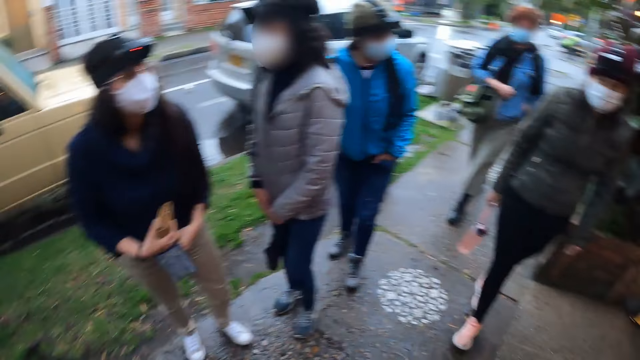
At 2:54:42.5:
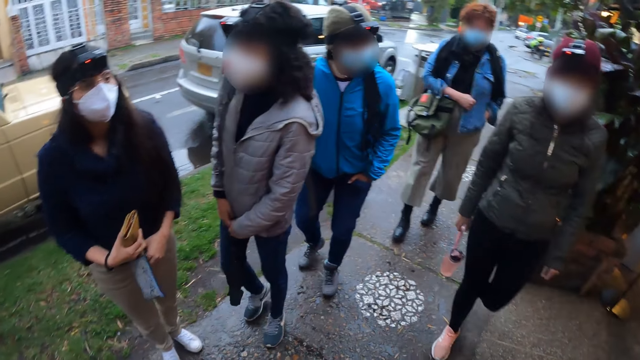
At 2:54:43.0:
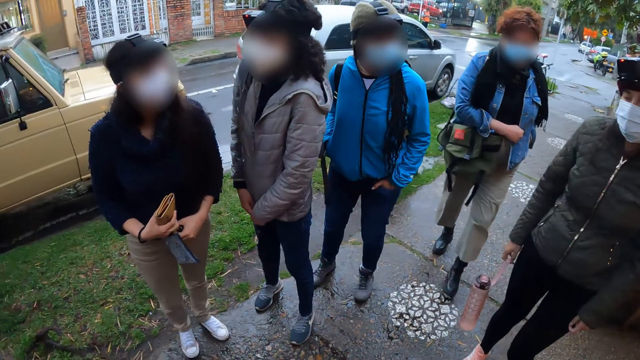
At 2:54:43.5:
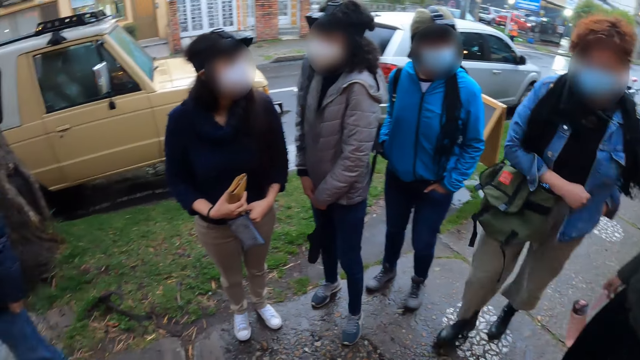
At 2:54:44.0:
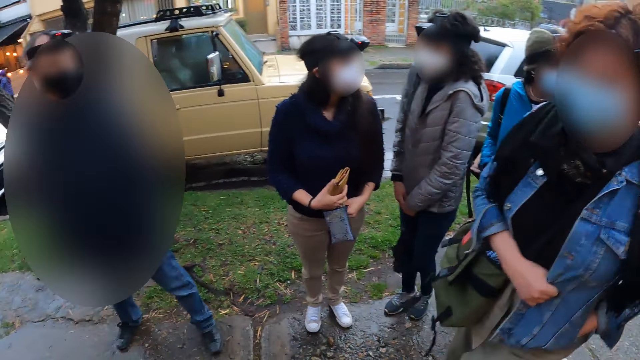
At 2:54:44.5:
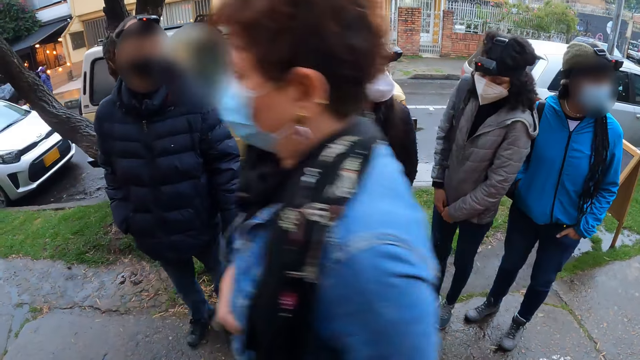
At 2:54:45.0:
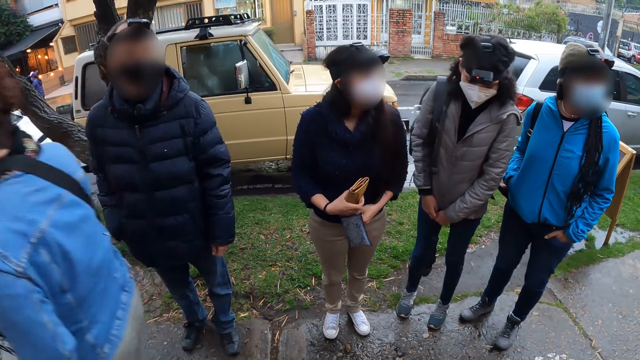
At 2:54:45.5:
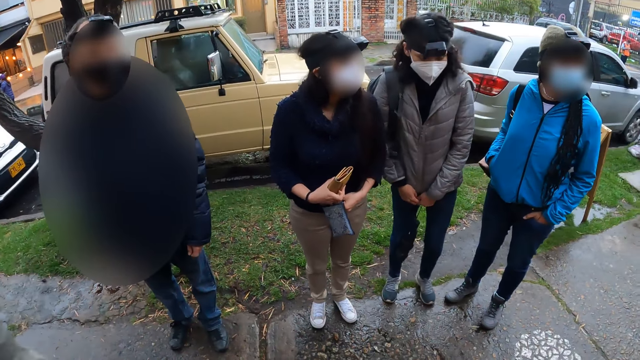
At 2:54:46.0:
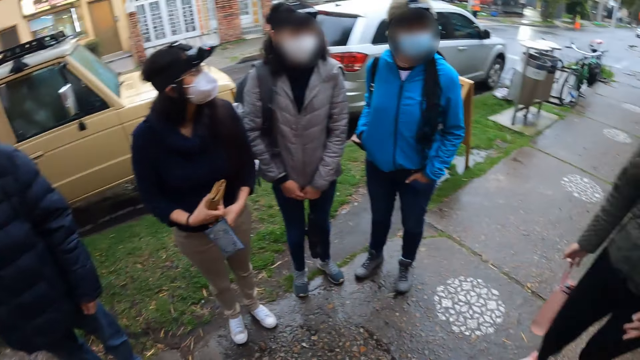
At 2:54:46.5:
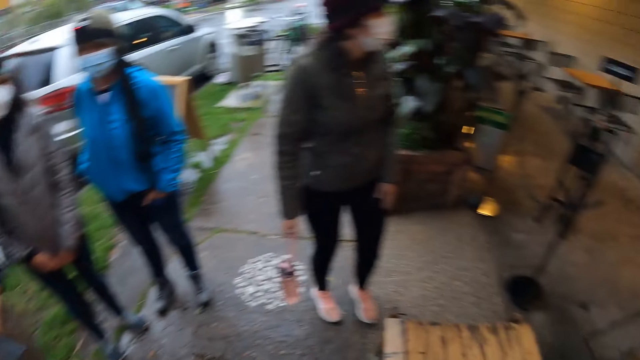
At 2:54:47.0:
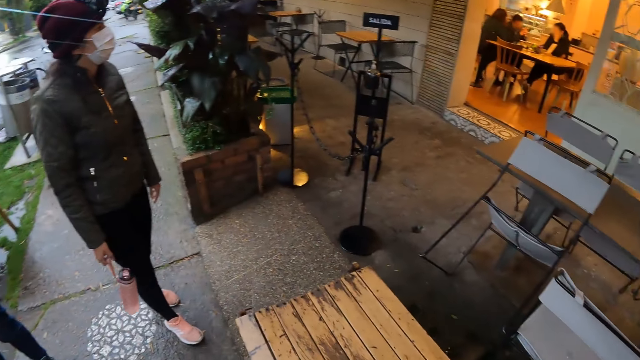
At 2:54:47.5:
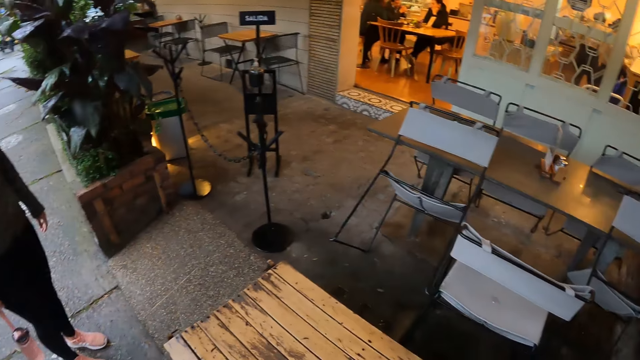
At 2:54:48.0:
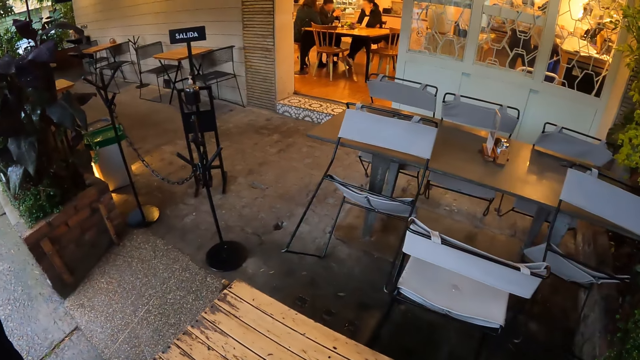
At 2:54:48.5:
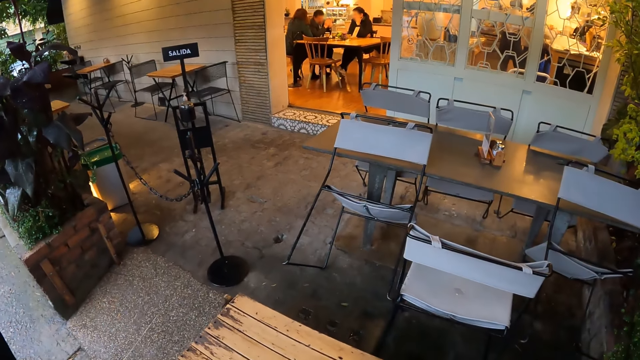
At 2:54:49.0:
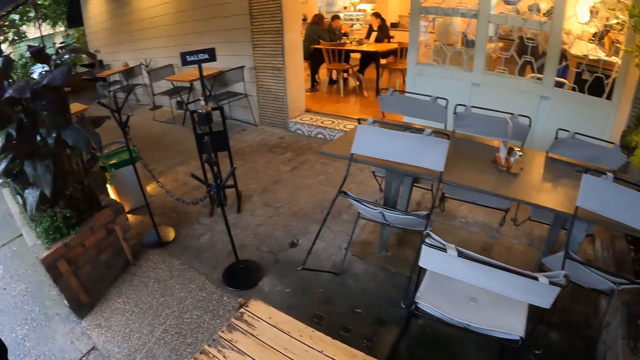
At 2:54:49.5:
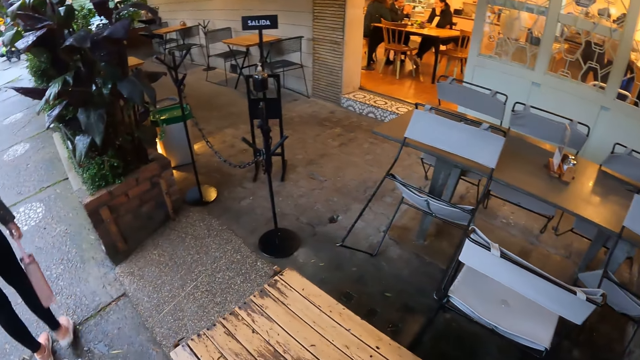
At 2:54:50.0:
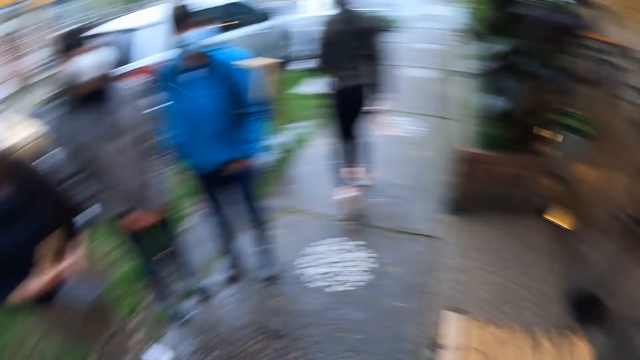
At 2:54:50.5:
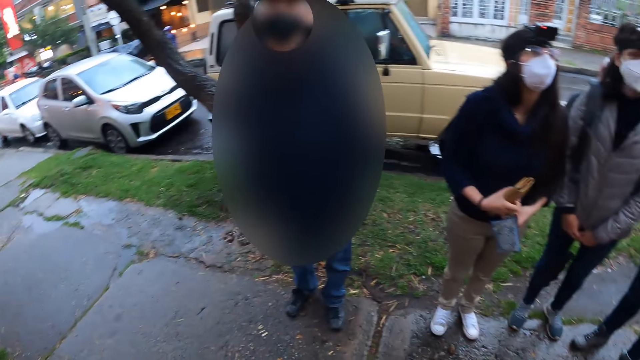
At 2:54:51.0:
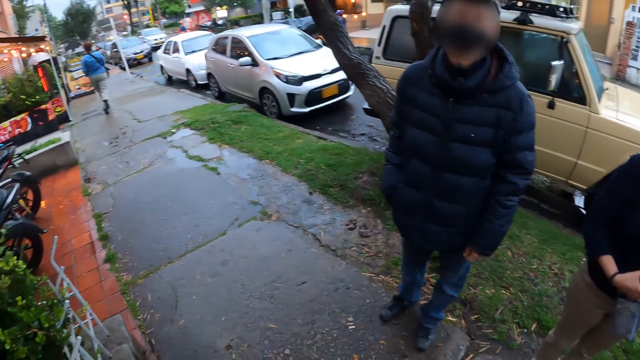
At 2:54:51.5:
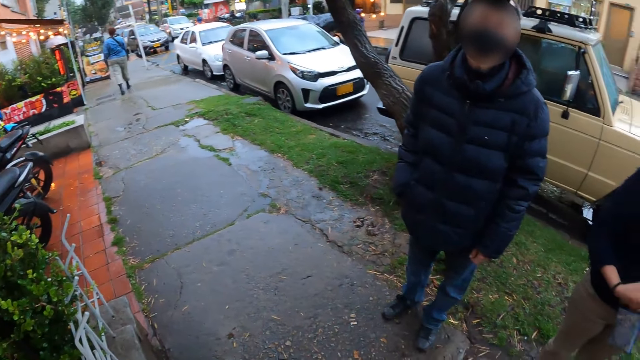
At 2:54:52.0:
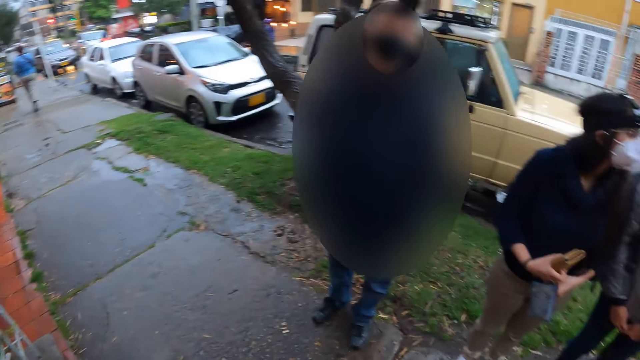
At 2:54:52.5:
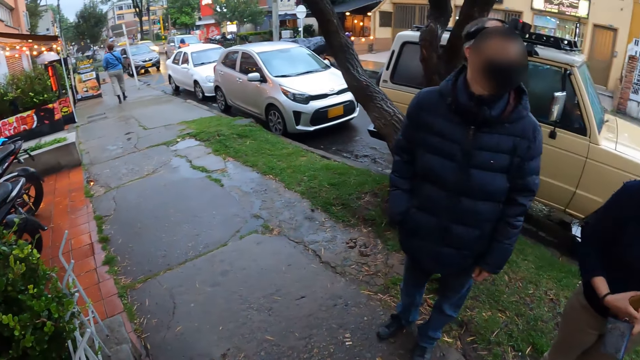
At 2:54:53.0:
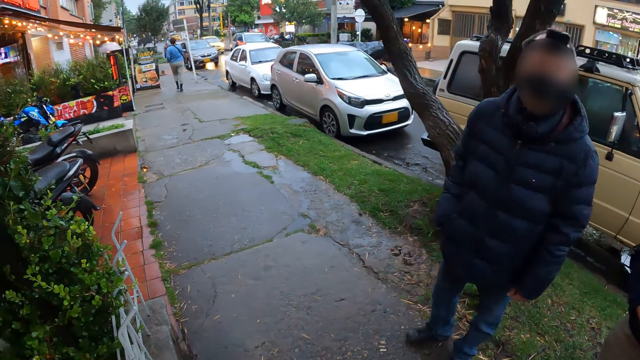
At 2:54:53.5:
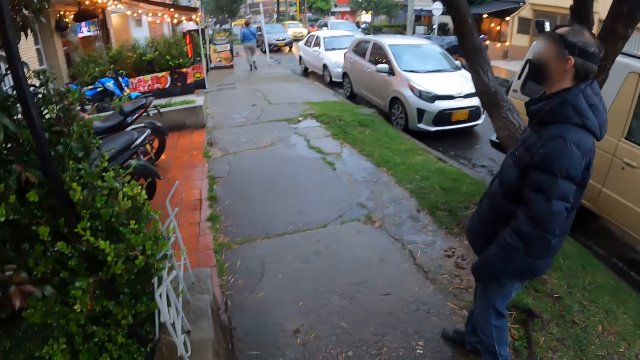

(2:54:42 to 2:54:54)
The camera wearer looks at the friends. They look around the restaurant. The woman walks forward. The camera wearer looks at the man.

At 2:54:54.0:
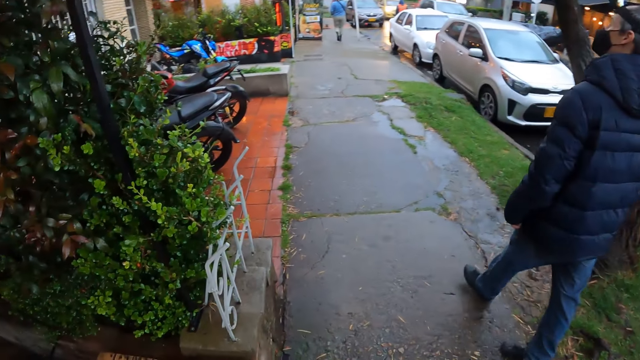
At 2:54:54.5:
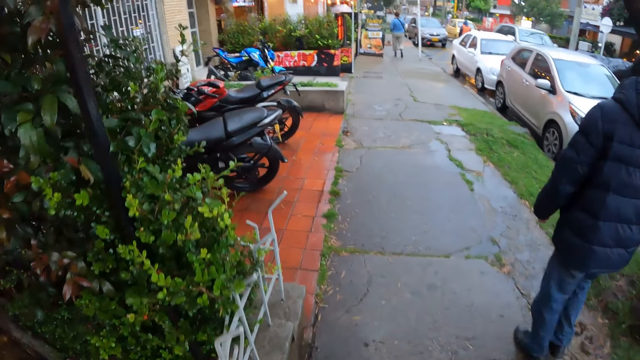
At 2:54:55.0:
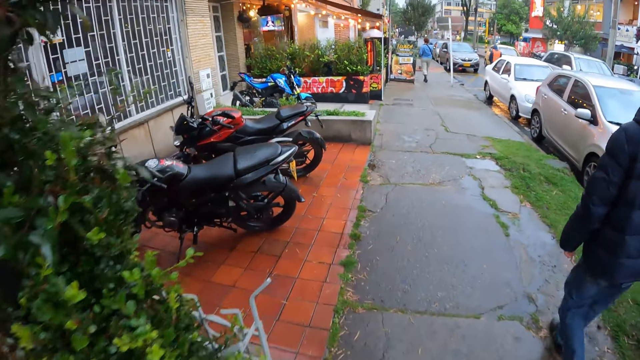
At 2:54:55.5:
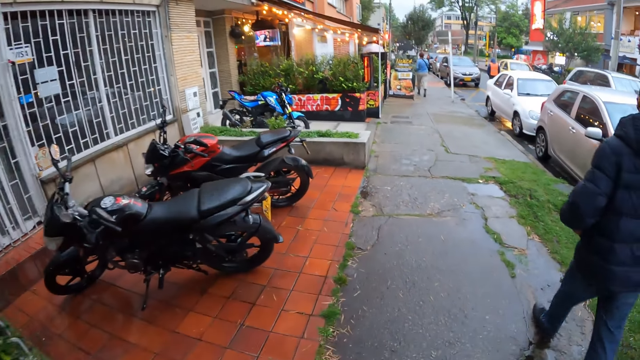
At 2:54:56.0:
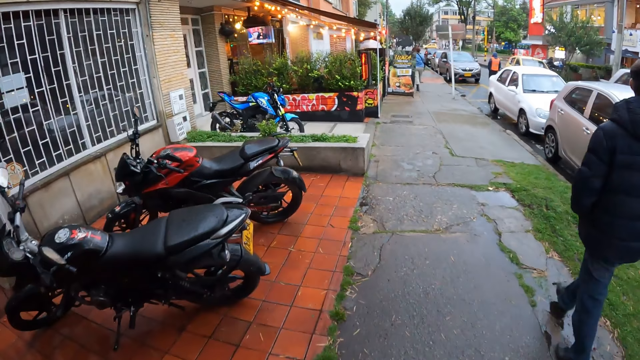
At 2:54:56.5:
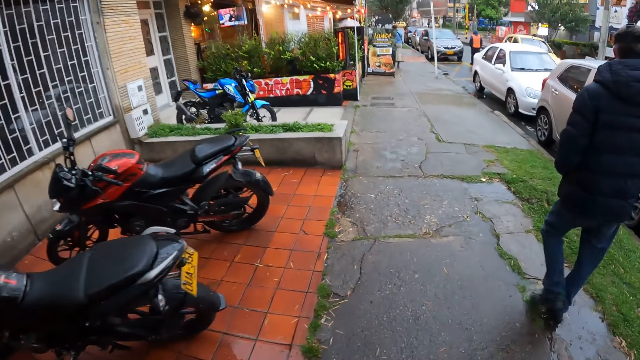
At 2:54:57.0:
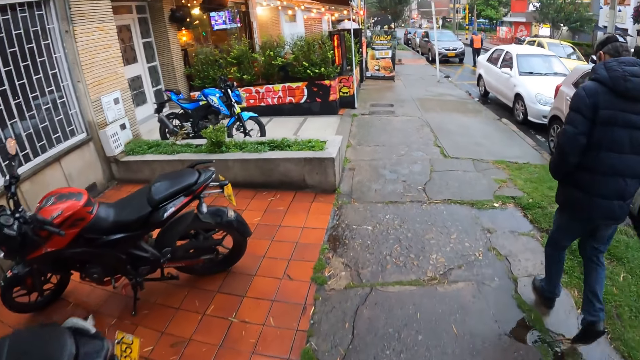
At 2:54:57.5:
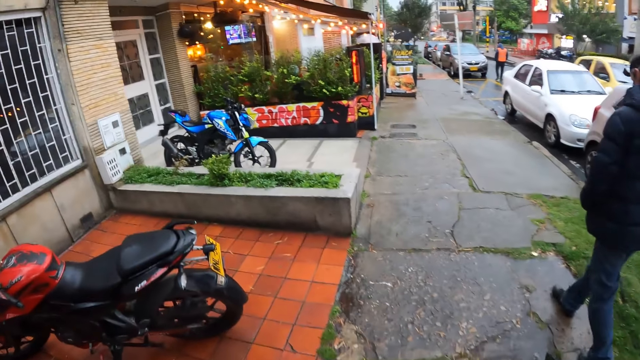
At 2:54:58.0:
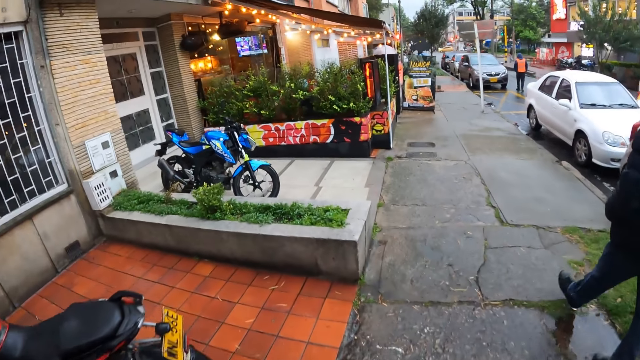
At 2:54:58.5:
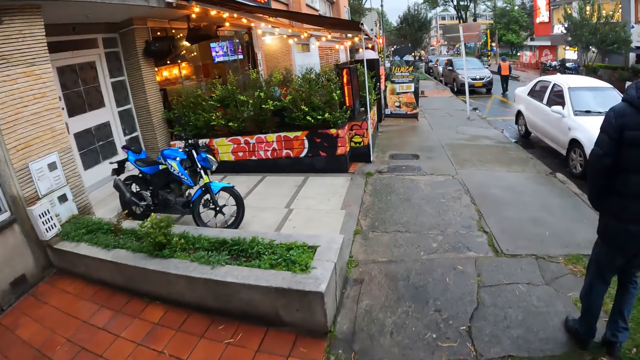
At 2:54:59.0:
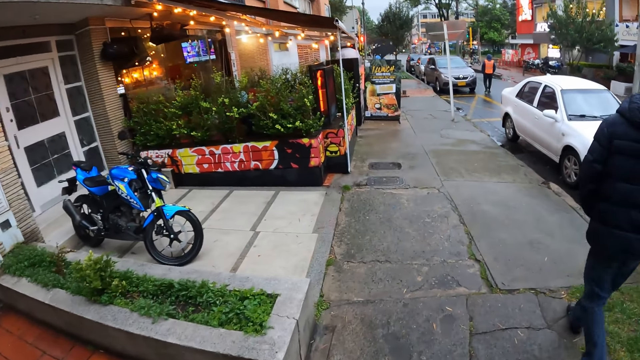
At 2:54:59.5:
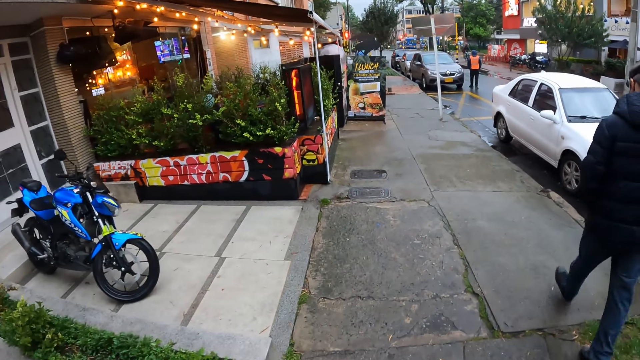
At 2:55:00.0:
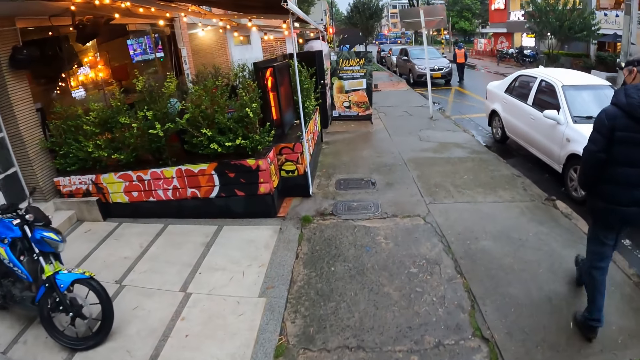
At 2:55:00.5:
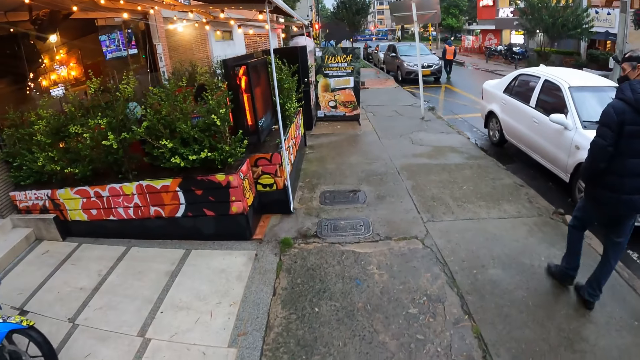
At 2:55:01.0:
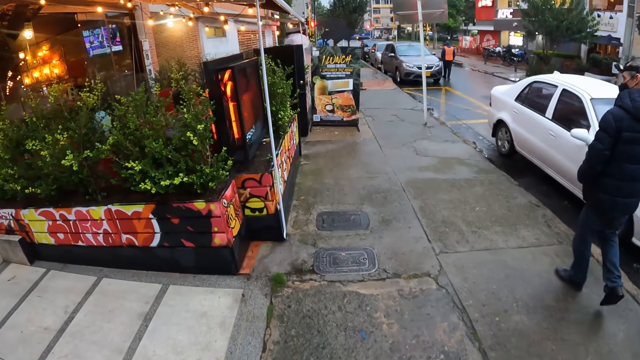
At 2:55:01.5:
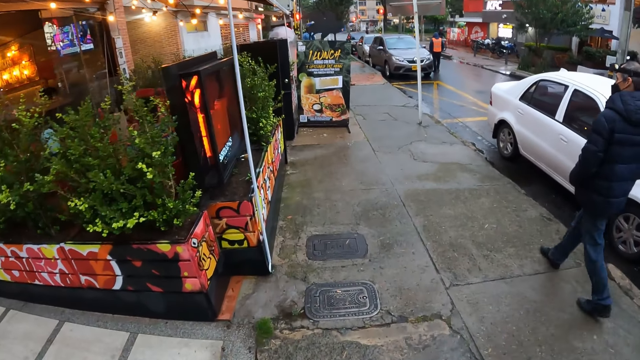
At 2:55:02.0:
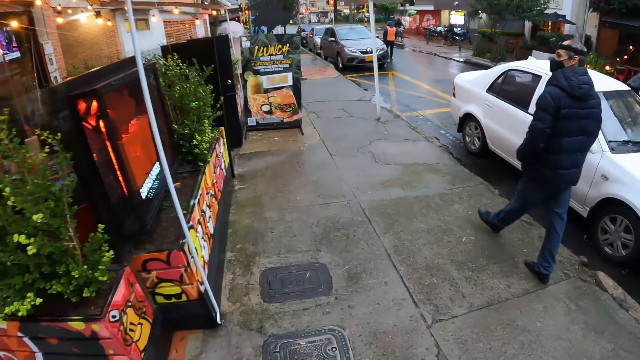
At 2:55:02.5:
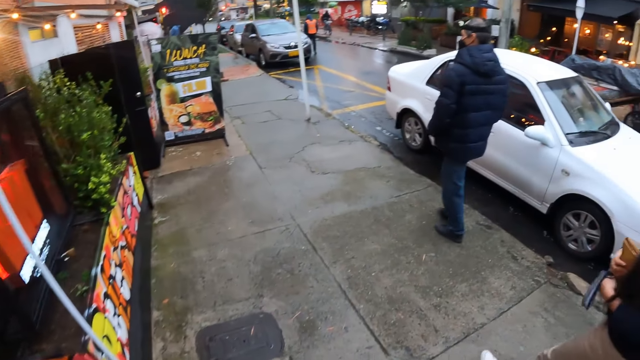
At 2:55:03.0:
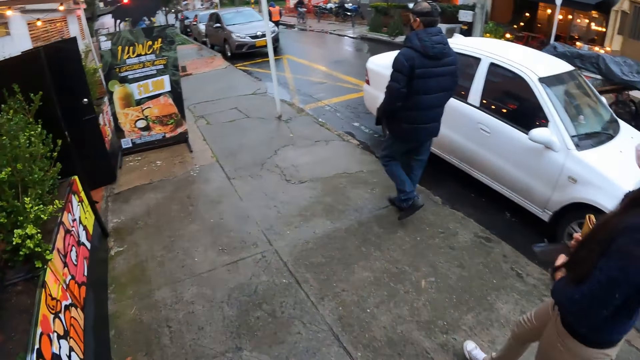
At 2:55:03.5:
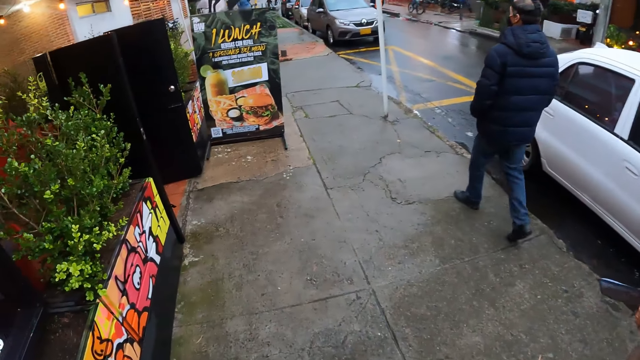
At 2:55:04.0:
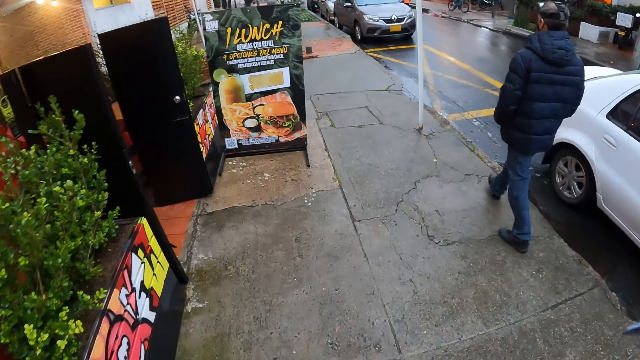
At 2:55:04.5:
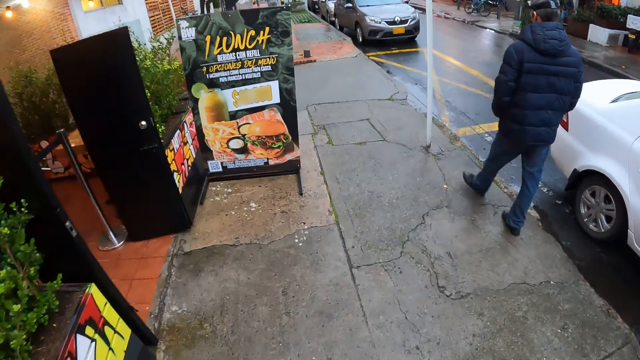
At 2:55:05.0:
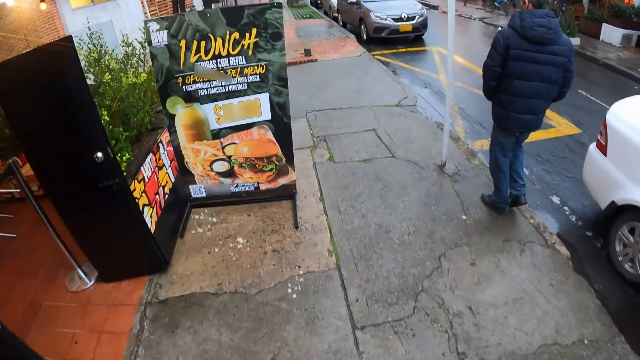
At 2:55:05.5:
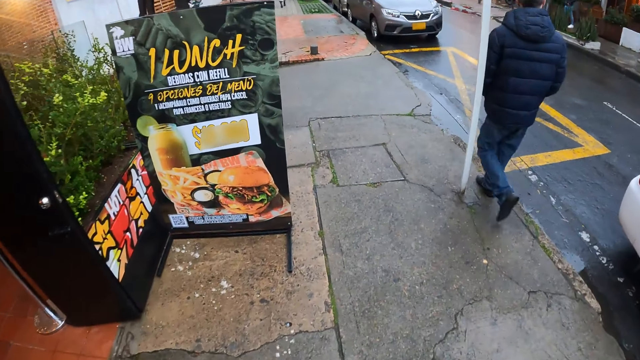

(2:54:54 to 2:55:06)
A man walks forward. The camera wearer walks forward.
